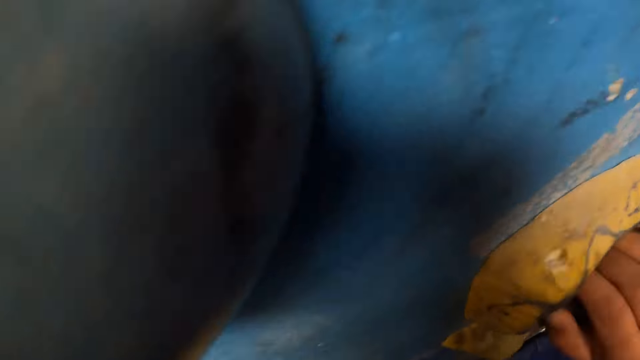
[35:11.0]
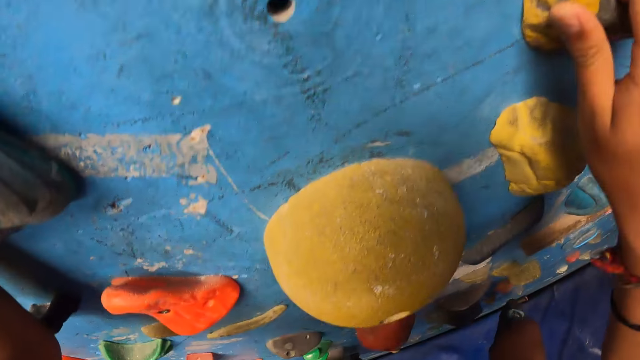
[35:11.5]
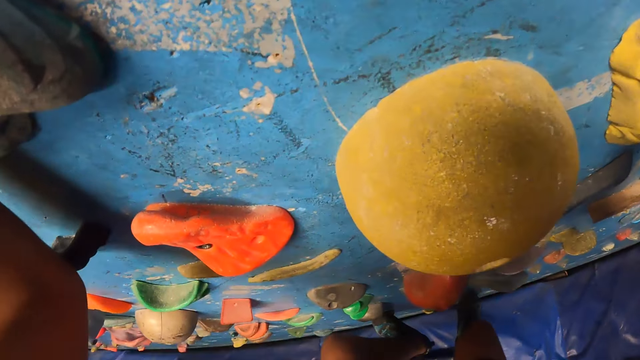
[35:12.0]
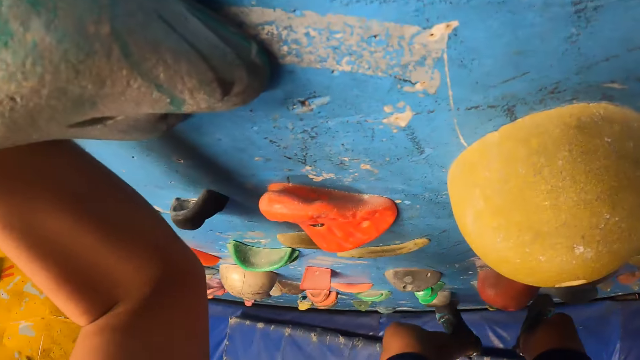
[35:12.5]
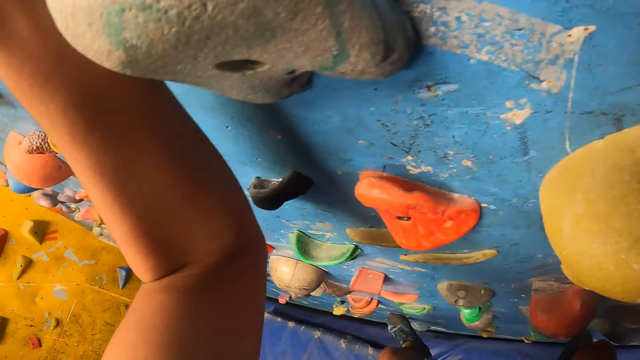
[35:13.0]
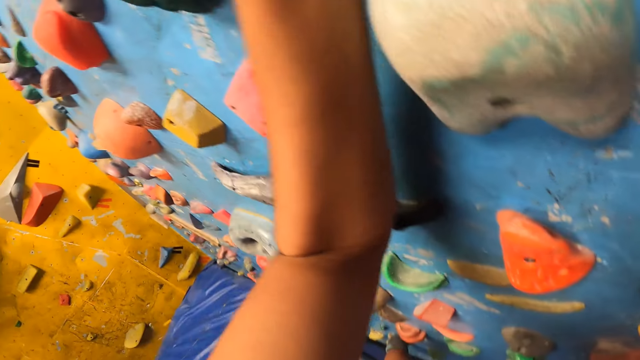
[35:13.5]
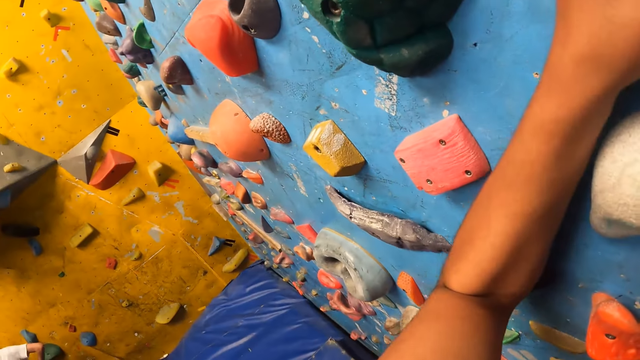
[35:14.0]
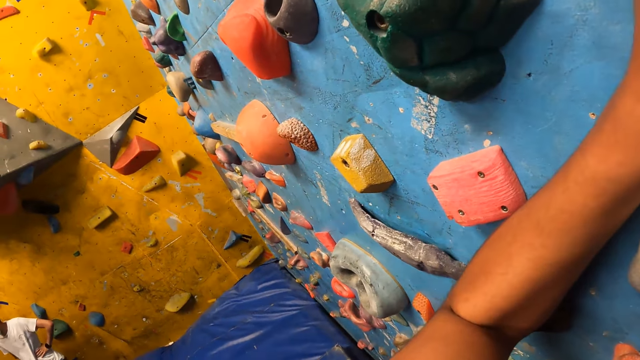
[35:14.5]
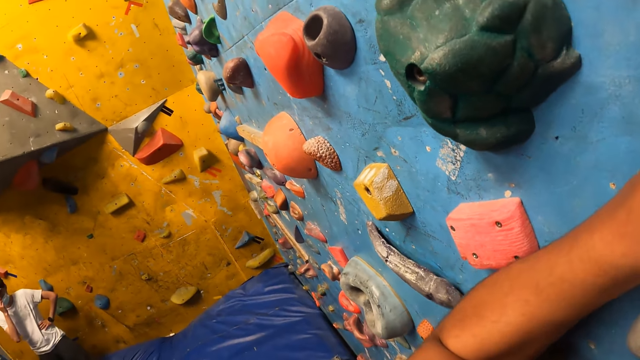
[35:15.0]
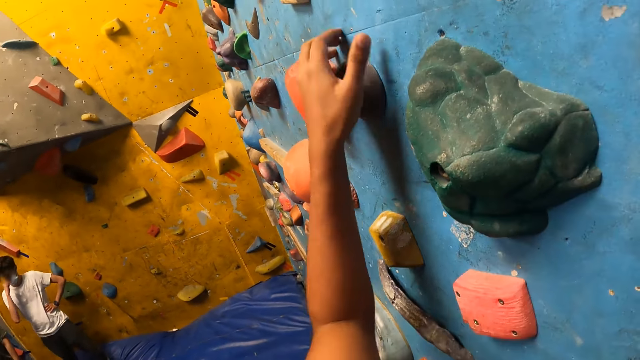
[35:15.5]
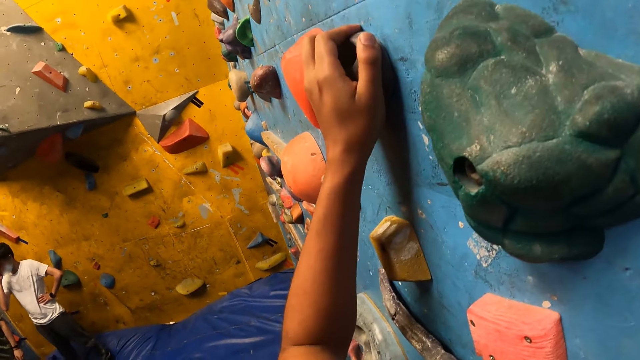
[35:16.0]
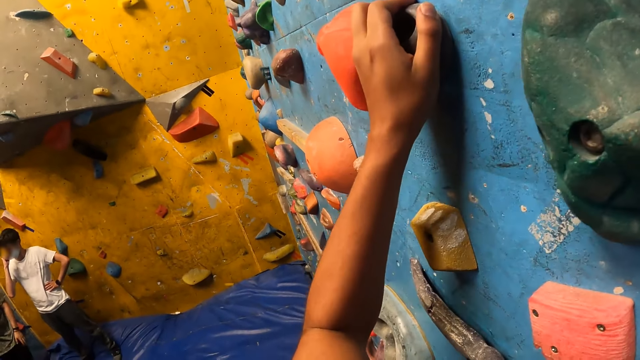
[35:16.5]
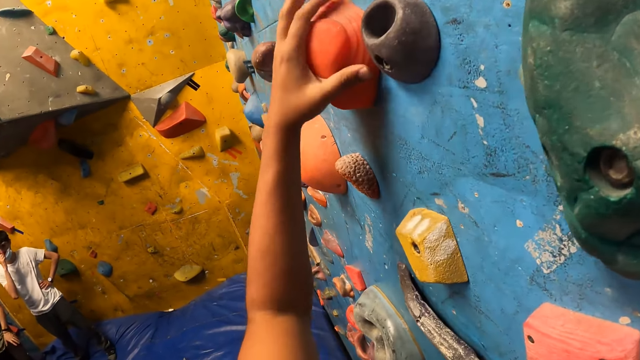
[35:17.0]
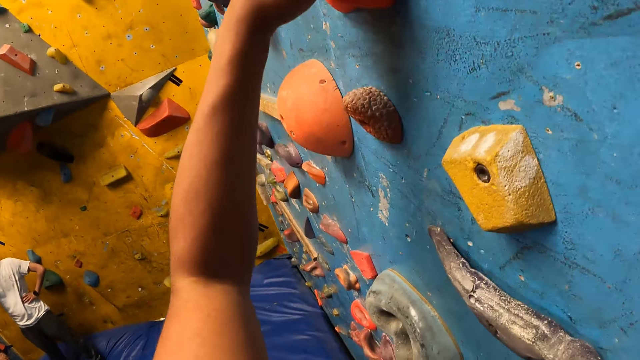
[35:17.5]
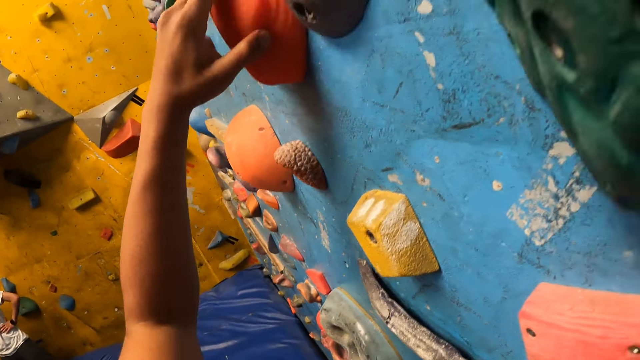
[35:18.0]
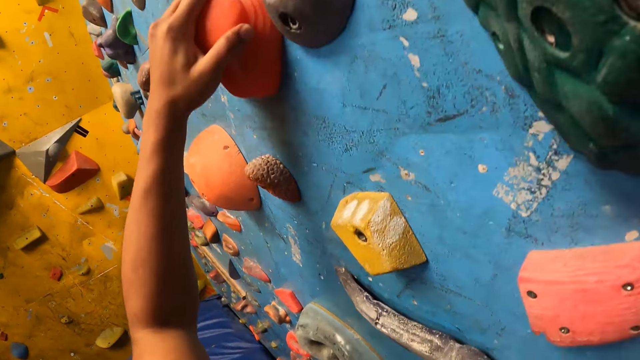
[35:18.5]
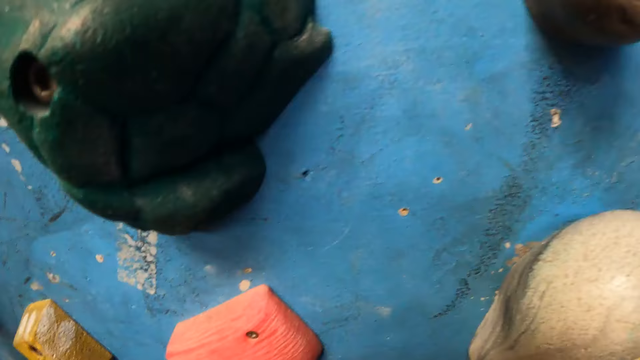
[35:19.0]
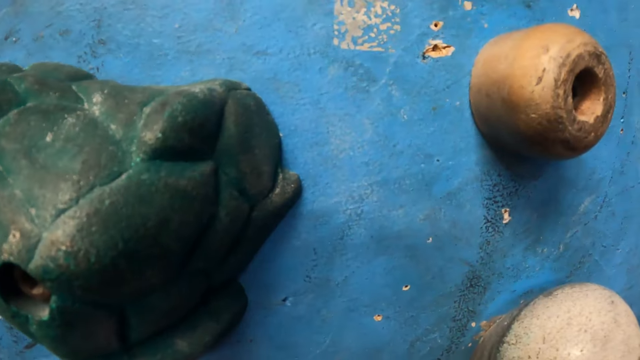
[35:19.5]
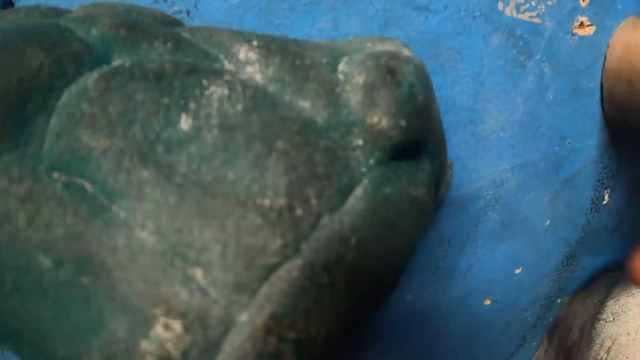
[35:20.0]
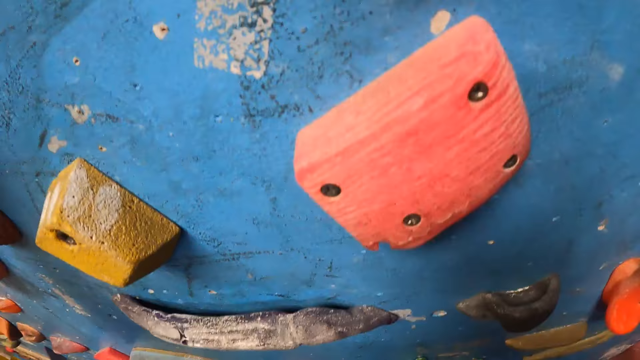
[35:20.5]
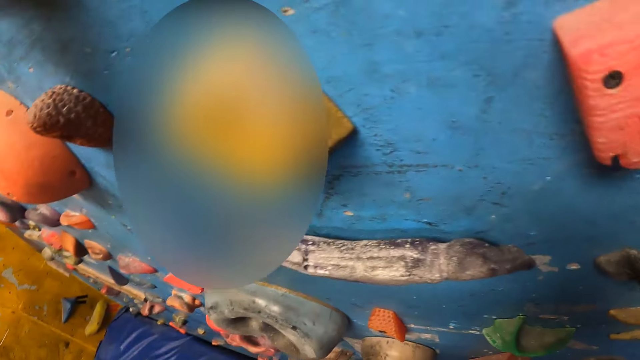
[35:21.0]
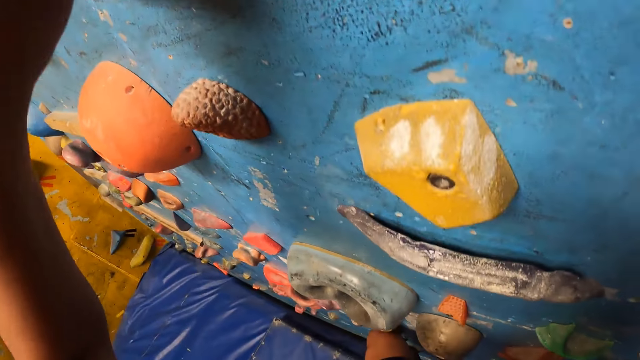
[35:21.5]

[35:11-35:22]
The camera wearer holds a climbing hold with her right hand. She steps on a climbing hold with her right leg. She steps on a climbing hold with her left leg. She climbs on the wall repeatedly. A man touches his nose with his right hand. The camera wearer holds a climbing hold with her left hand. She holds a climbing hold with her left hand again.

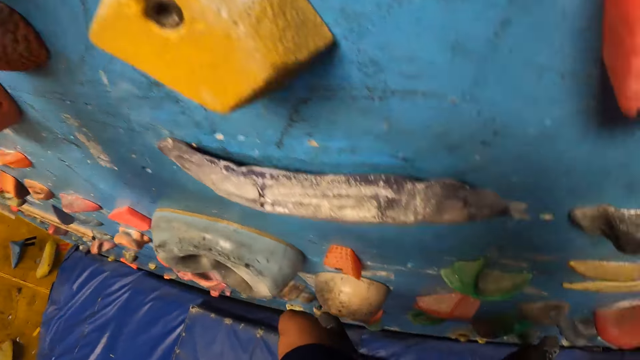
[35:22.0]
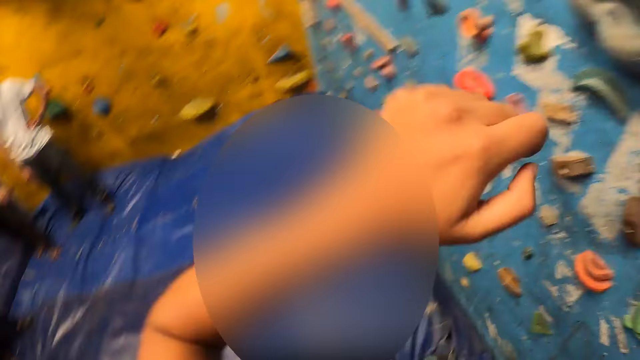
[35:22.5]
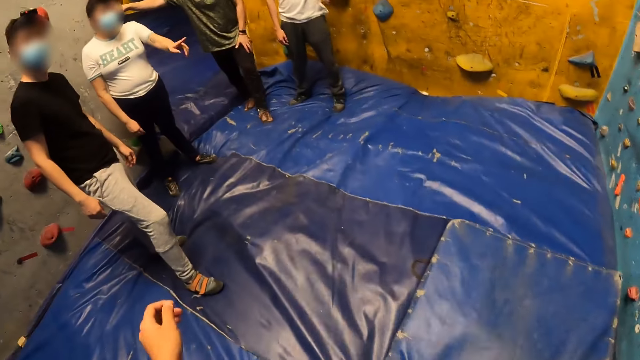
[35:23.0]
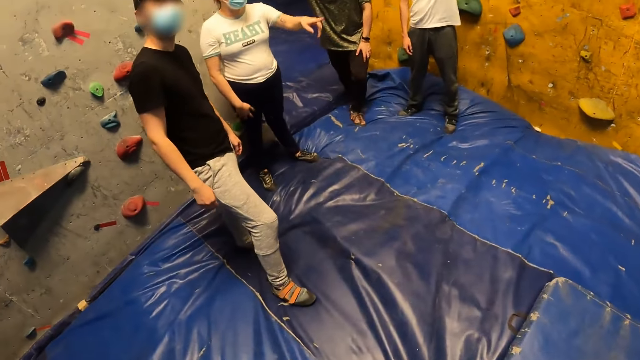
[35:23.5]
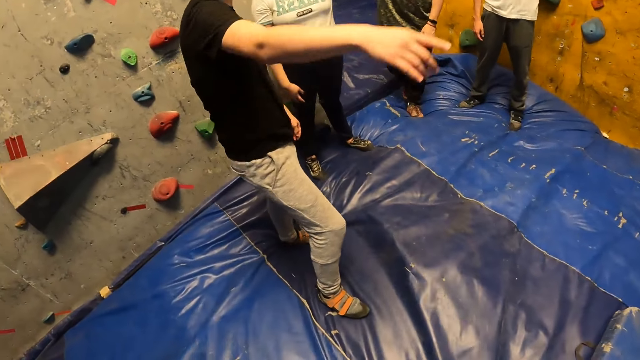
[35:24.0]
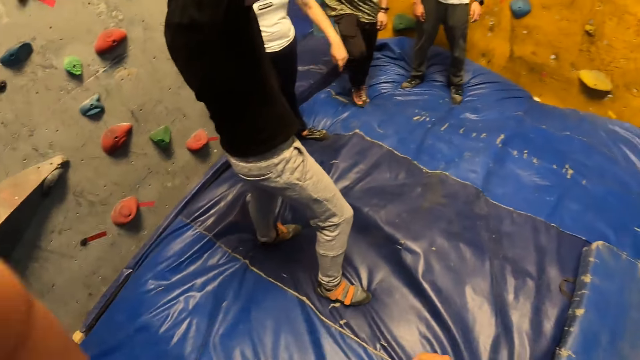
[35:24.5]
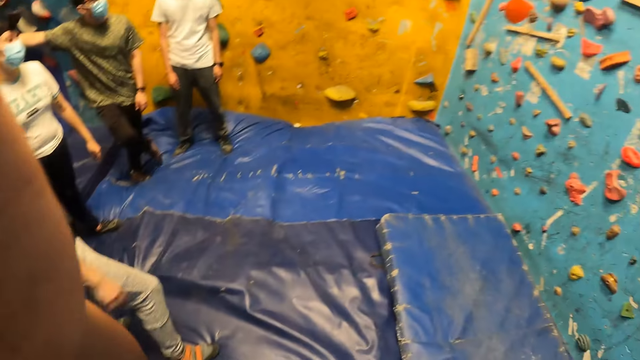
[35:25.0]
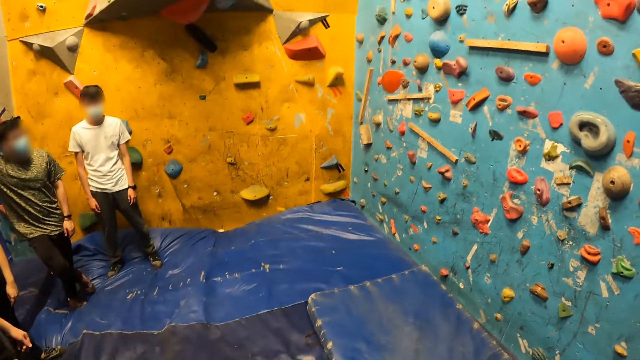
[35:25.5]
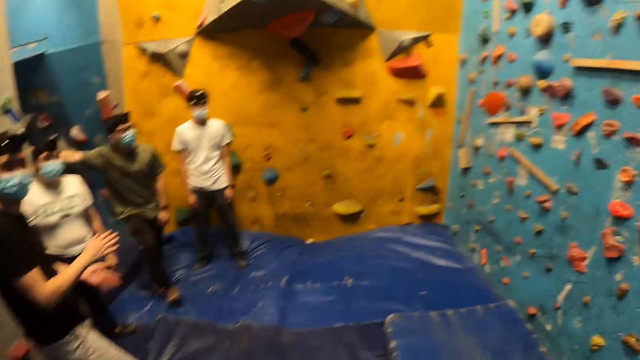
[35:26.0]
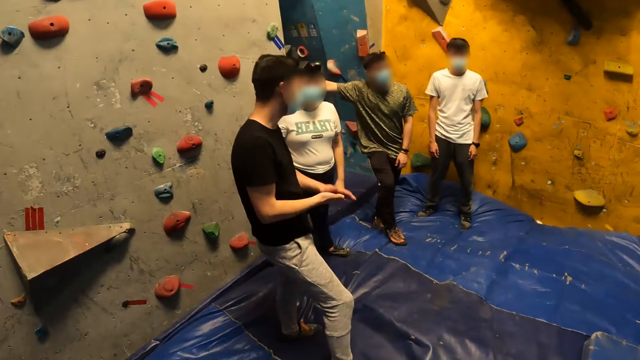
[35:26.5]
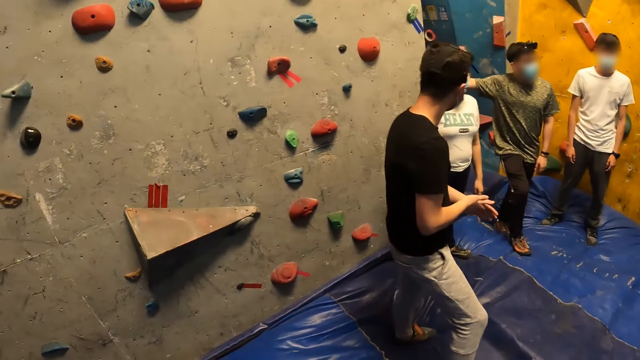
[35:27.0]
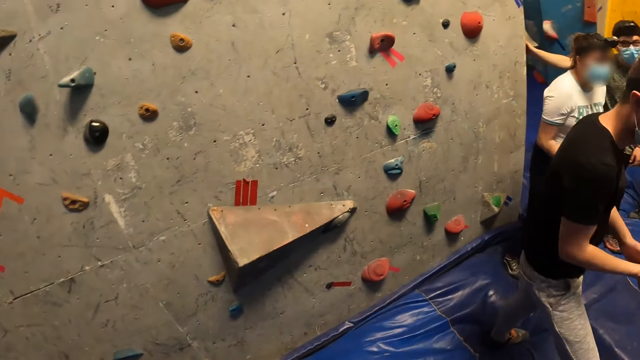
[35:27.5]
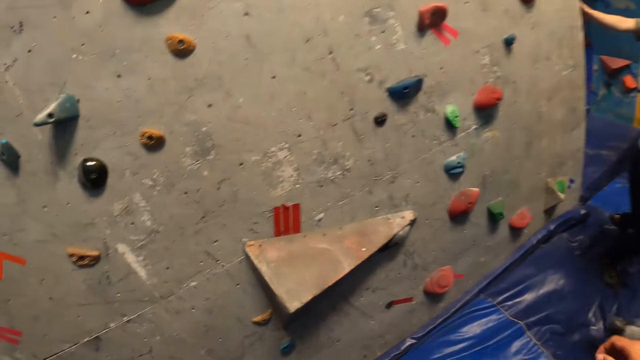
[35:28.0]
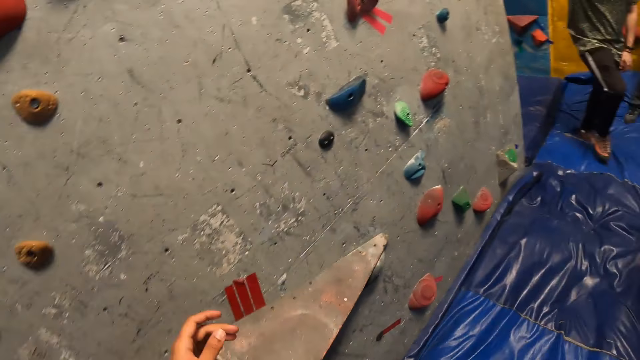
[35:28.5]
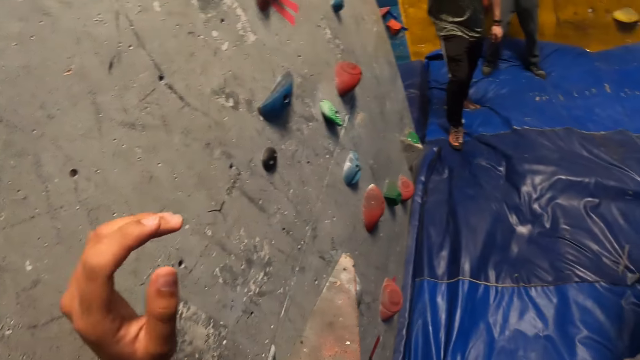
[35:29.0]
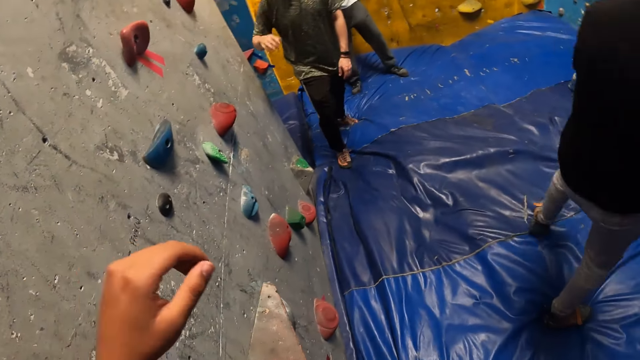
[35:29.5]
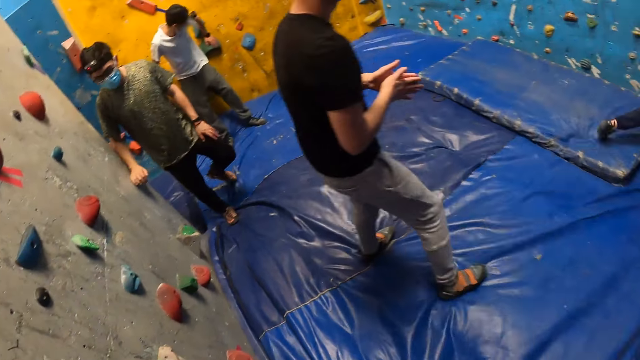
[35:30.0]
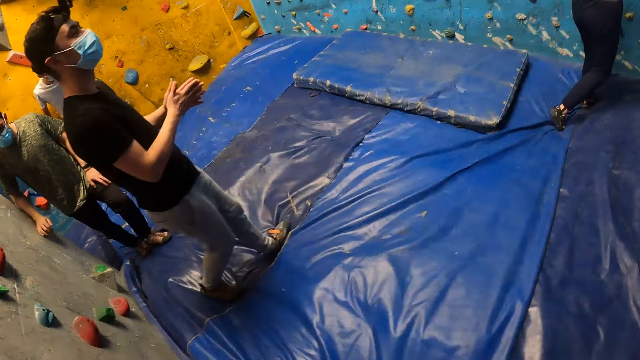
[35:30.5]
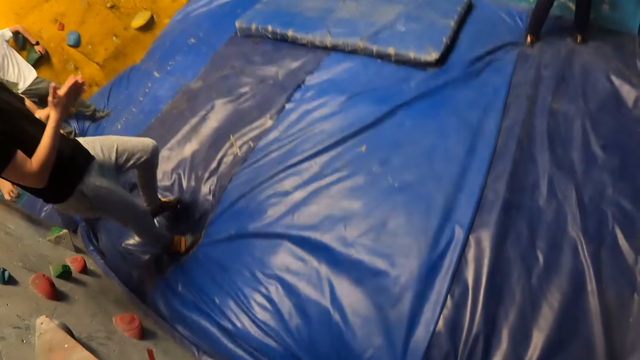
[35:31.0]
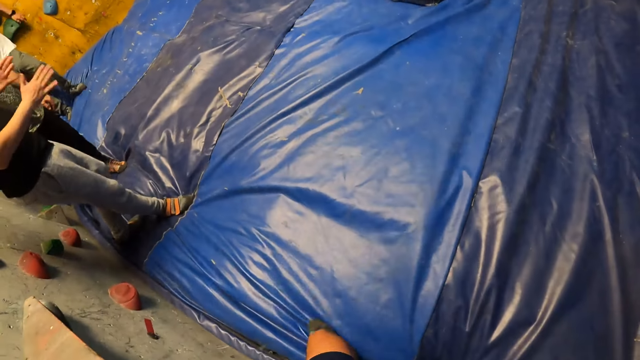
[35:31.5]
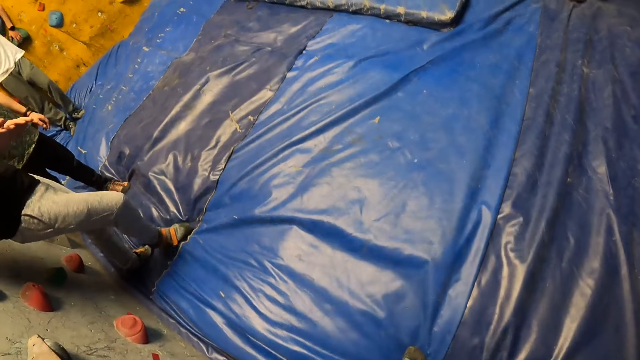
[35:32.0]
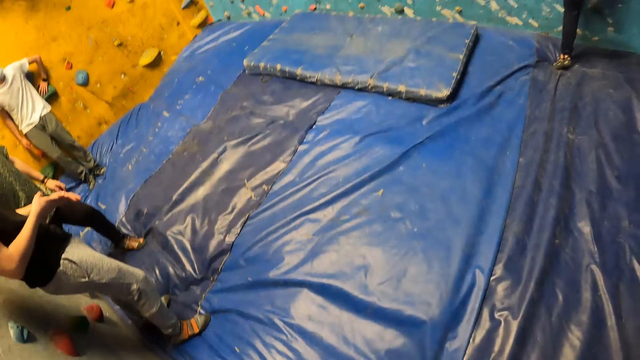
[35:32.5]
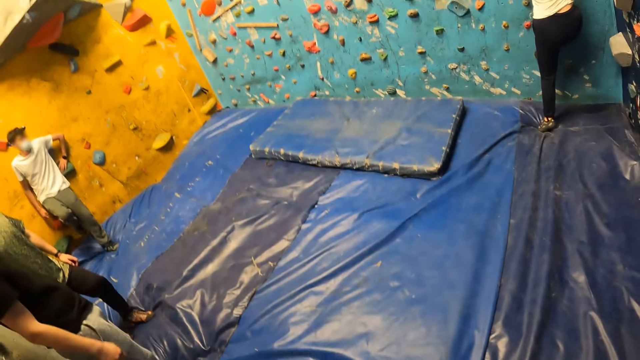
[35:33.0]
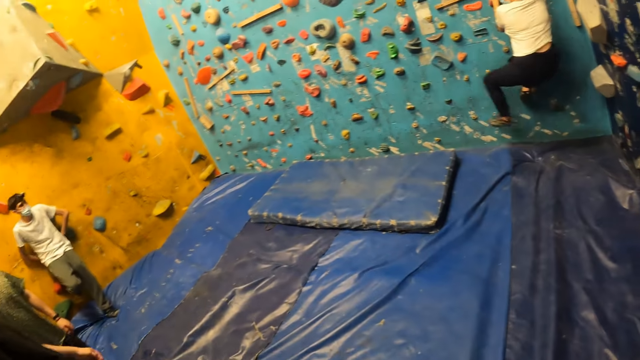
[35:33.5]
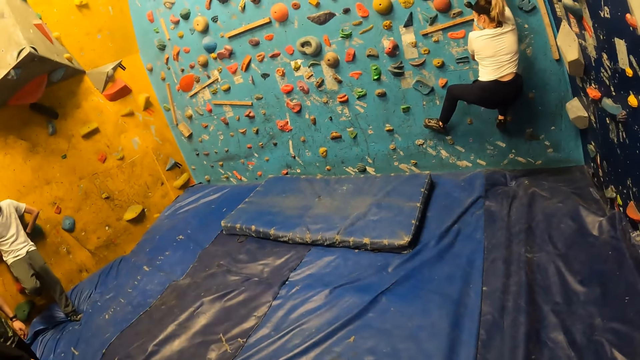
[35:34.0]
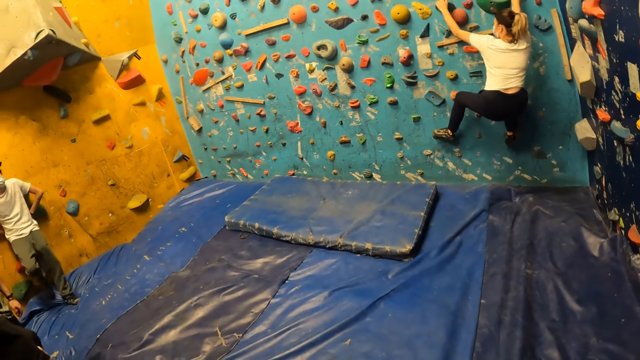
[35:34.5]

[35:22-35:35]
The camera wearer gets down from the climbing wall. A woman points her left index finger at the climbing wall. The camera wearer turns around. A man points his right hand at the climbing wall. The camera wearer walks in the bouldering. She adjusts a camera on her head with her left hand. The man rubs both hands together. The camera wearer looks around. She raises her right hand. Another man rests his right hand on the climbing wall. A third man places his left hand on a climbing hold on the climbing wall. The first man rubs both hands together. The camera wearer looks around again. The third man rests his right leg on the climbing wall. The woman climbs the climbing wall with her legs and hands.
